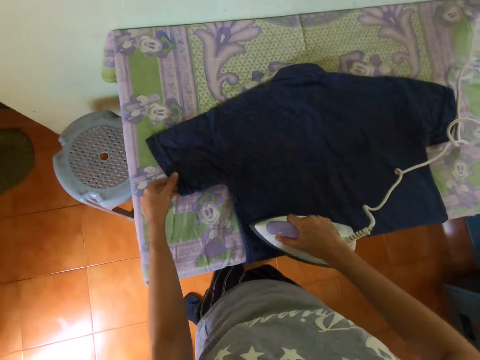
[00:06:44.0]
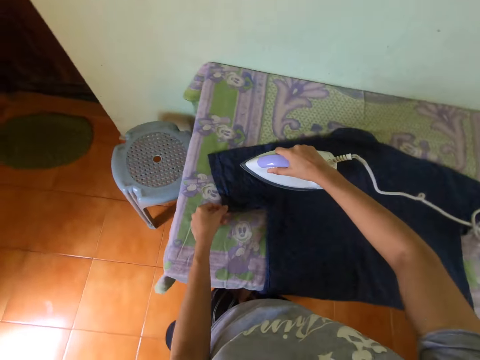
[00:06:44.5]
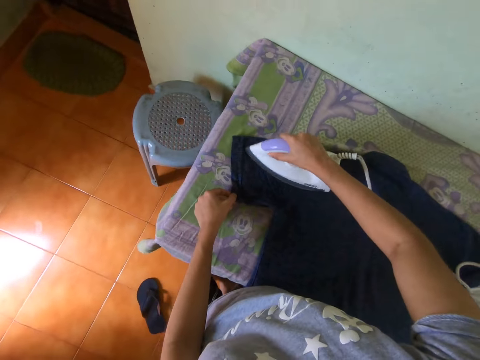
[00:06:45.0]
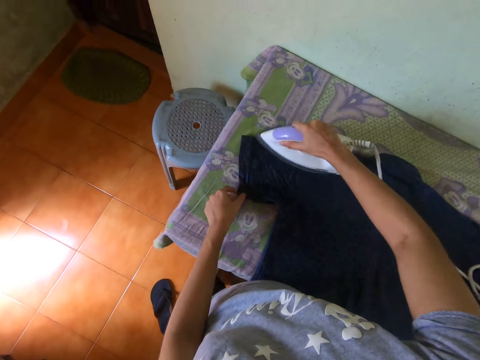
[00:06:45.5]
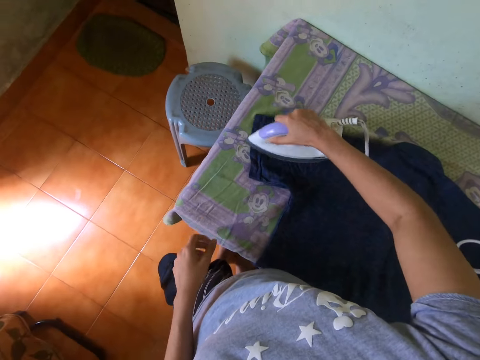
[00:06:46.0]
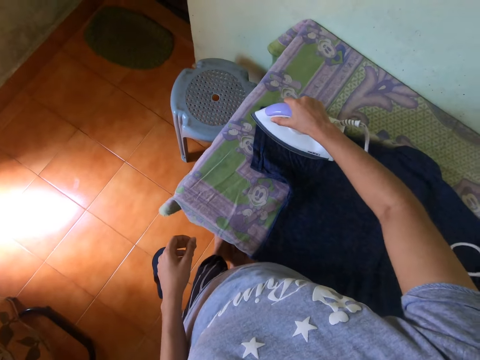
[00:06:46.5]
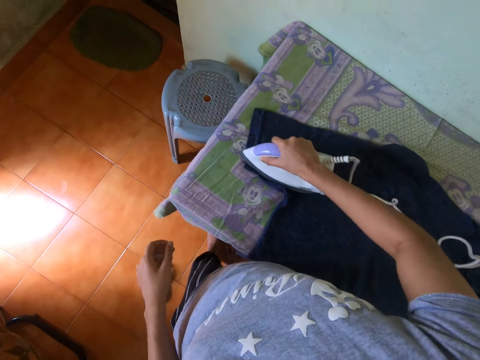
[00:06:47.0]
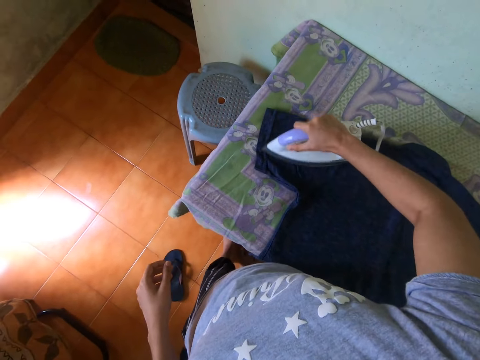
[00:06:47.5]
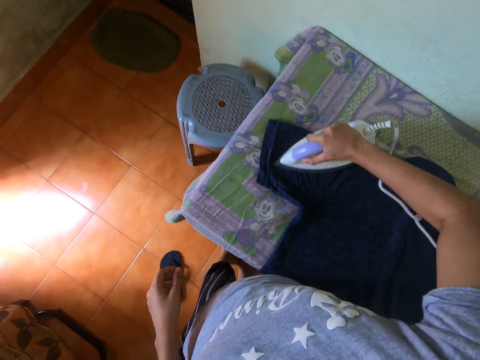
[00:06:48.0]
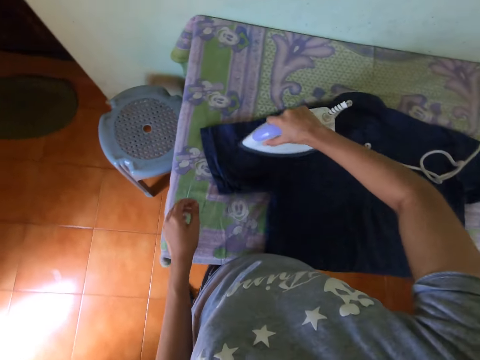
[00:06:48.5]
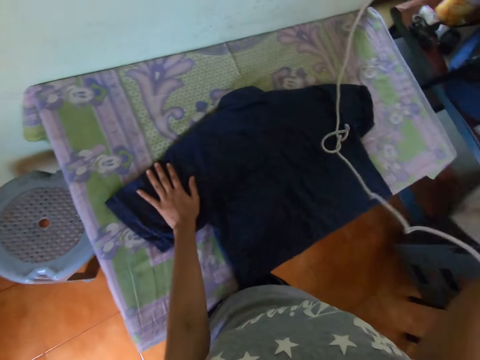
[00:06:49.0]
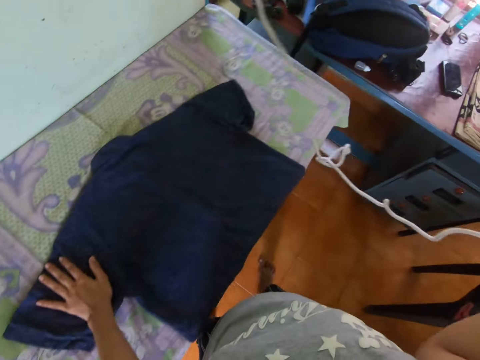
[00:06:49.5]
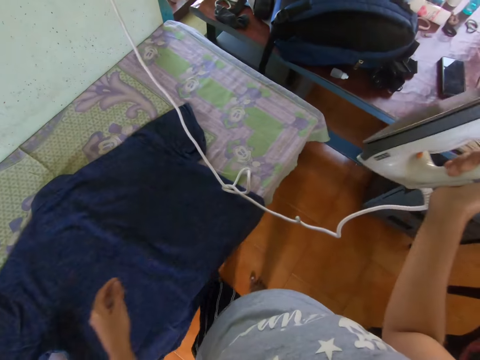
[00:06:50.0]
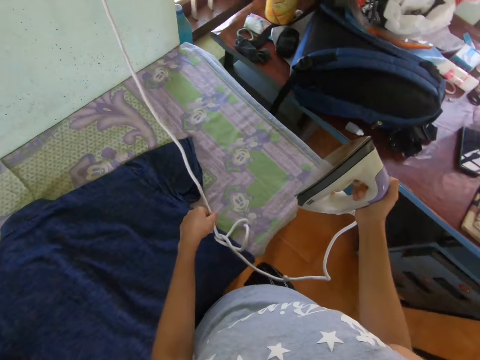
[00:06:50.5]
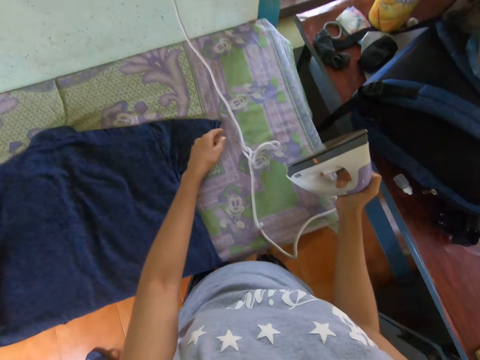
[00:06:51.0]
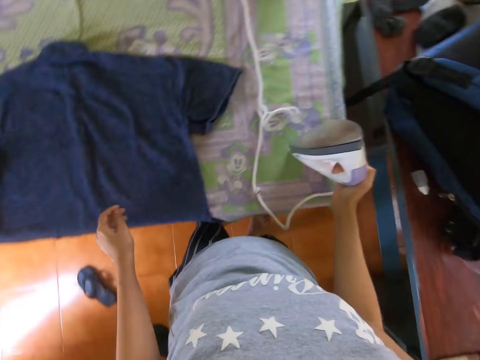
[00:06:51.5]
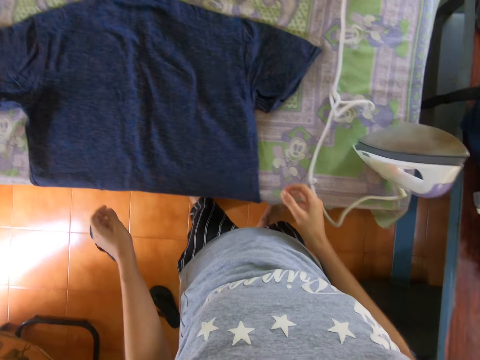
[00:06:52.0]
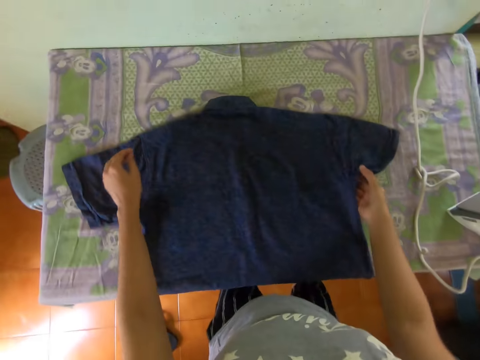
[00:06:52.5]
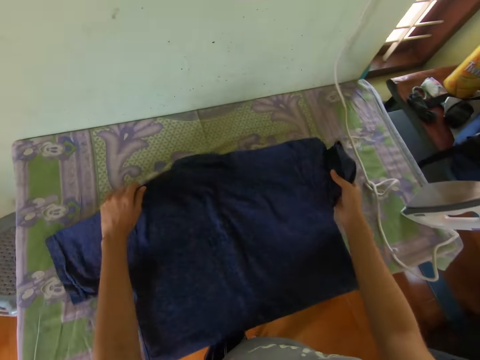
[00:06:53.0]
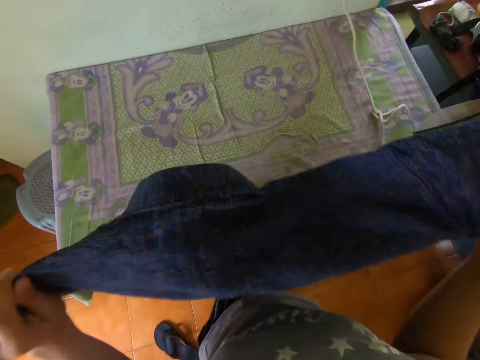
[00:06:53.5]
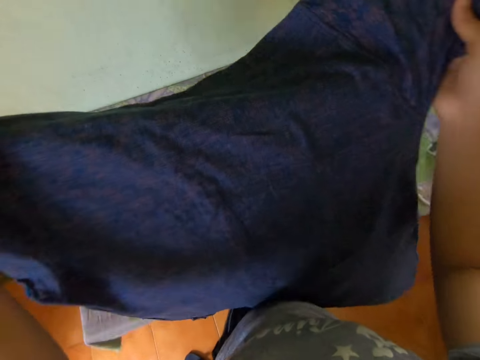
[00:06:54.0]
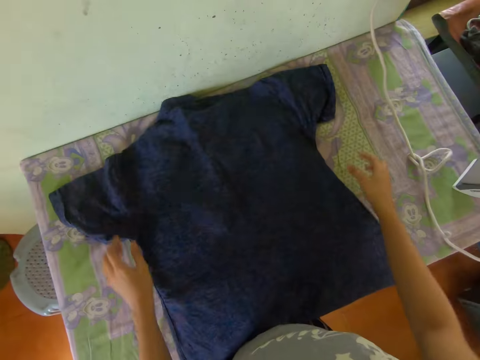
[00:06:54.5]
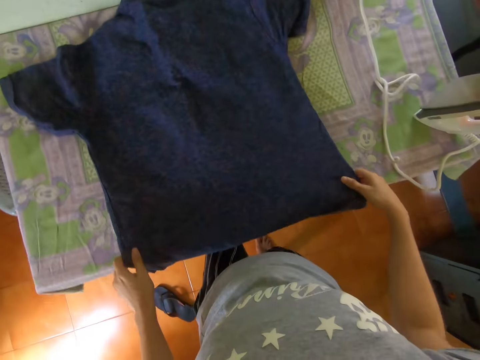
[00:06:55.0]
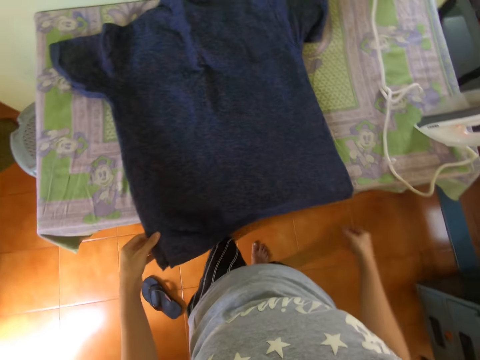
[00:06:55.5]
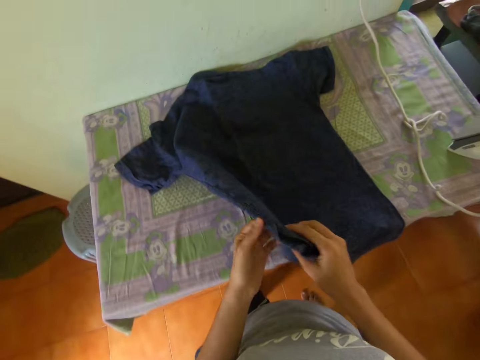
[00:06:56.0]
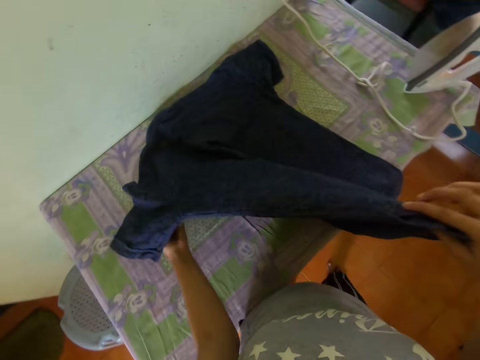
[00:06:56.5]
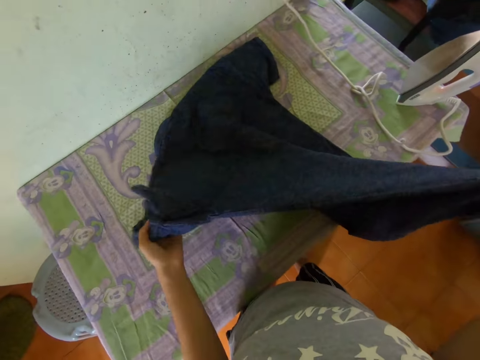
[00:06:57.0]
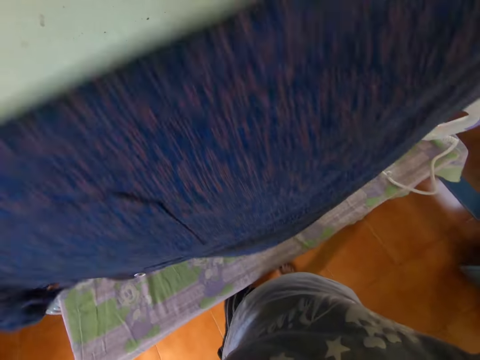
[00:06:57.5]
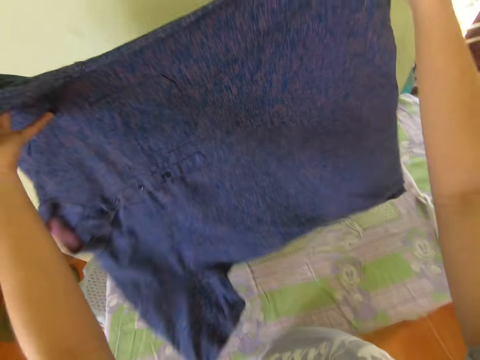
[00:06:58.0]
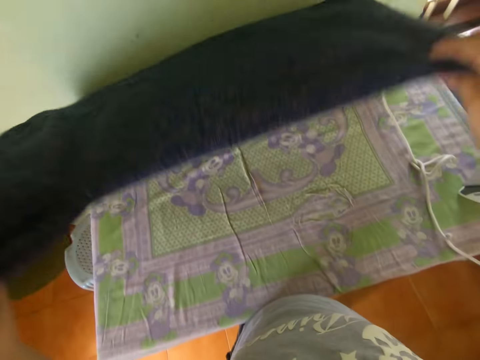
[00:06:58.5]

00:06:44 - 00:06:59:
The camera wearer lifts the iron. They place a hand on the shirt. They move in a room. They move a cable. They place the cloth iron on the table. They lift the shirt, place the shirt on the table and straighten the shirt. They lift the shirt.

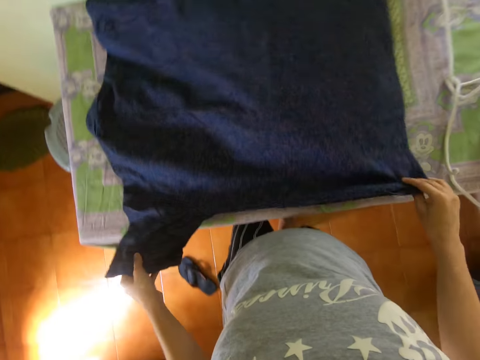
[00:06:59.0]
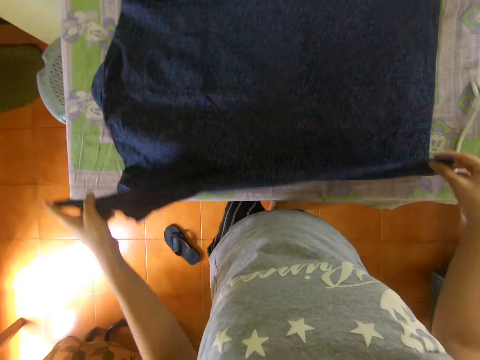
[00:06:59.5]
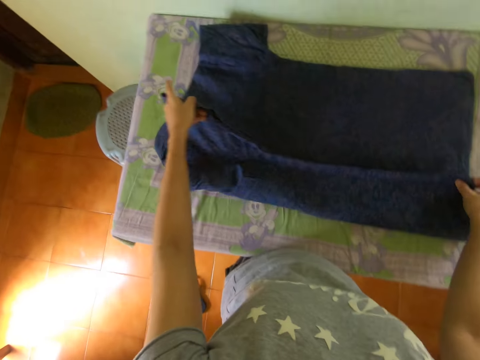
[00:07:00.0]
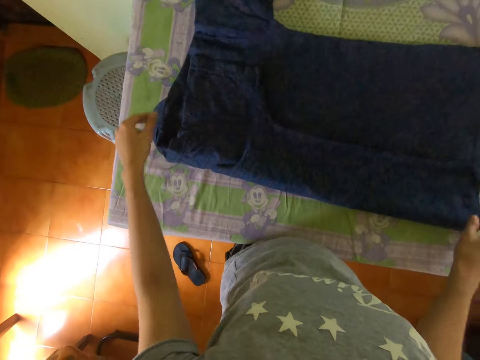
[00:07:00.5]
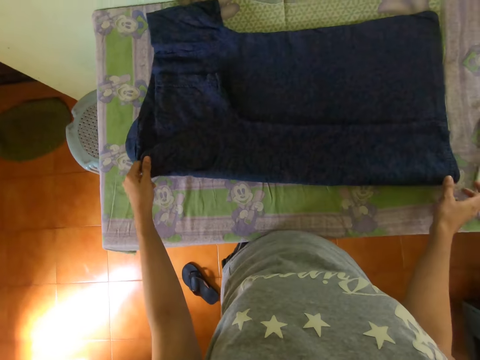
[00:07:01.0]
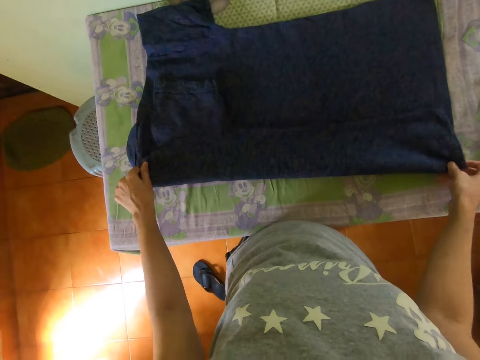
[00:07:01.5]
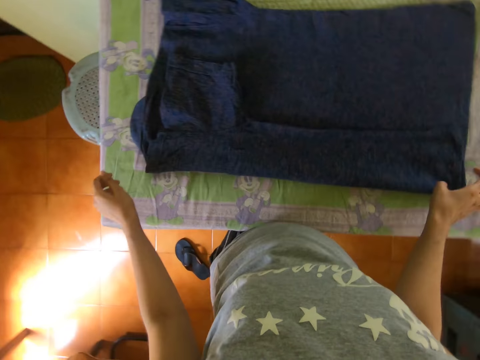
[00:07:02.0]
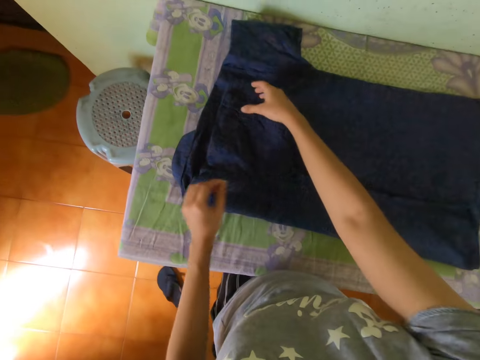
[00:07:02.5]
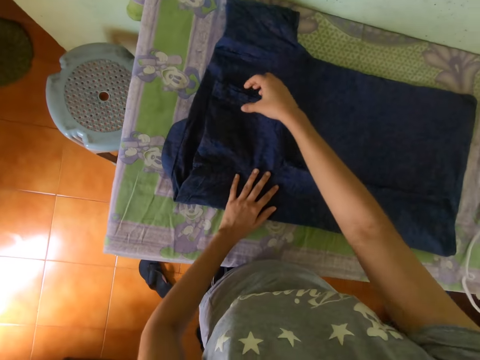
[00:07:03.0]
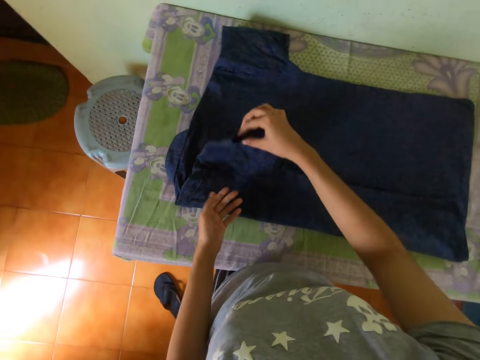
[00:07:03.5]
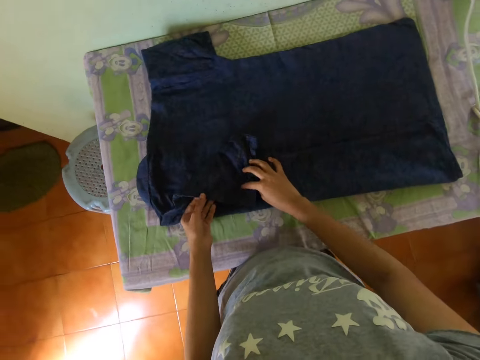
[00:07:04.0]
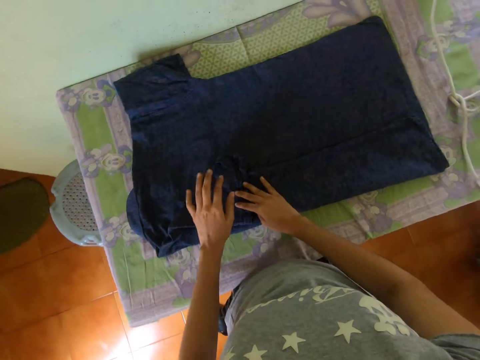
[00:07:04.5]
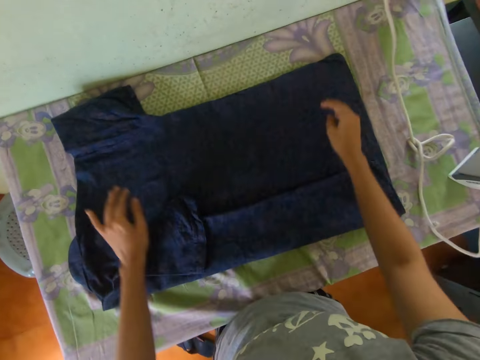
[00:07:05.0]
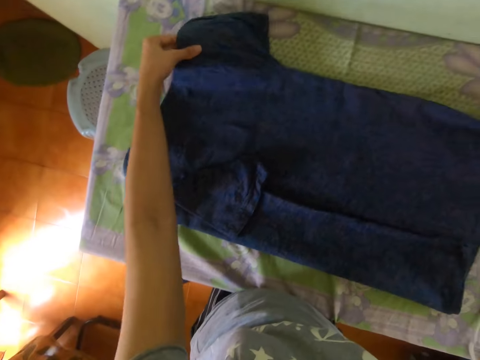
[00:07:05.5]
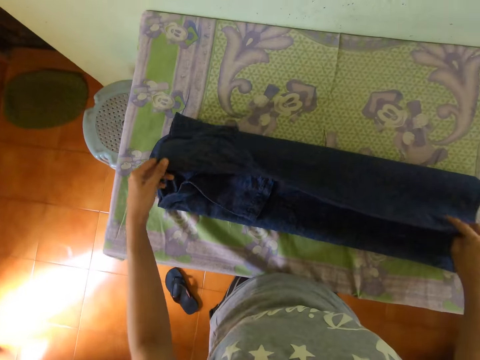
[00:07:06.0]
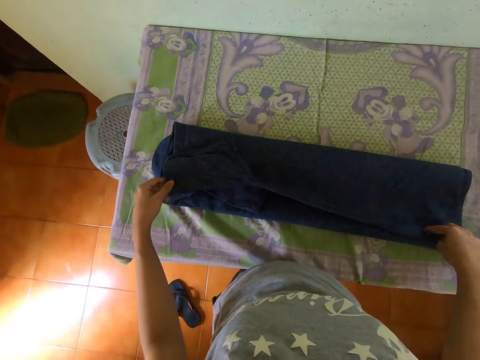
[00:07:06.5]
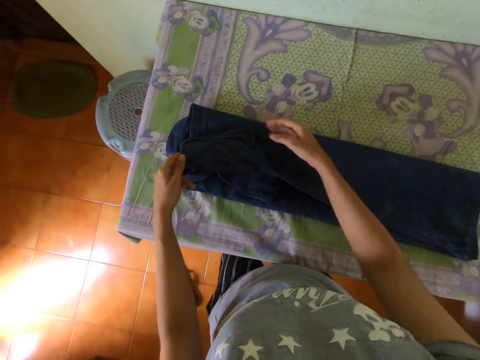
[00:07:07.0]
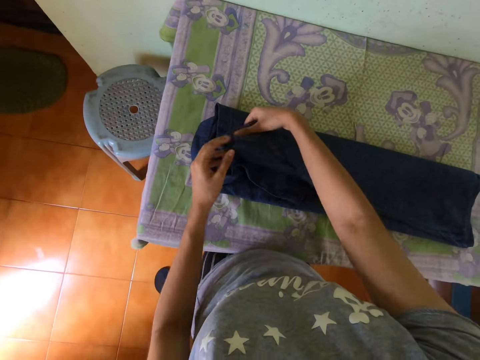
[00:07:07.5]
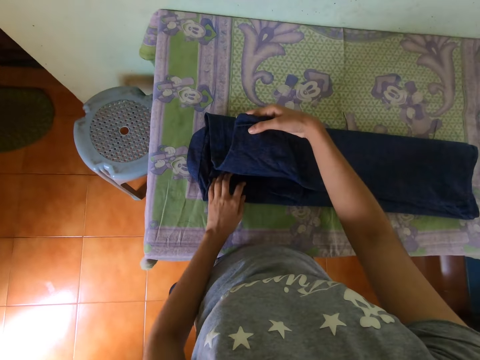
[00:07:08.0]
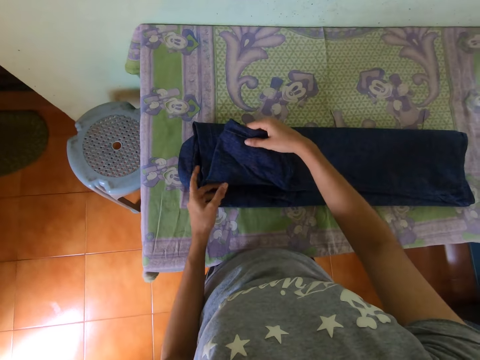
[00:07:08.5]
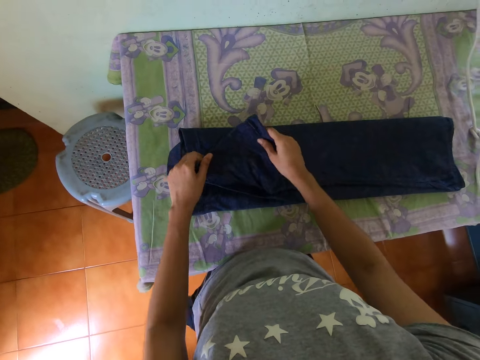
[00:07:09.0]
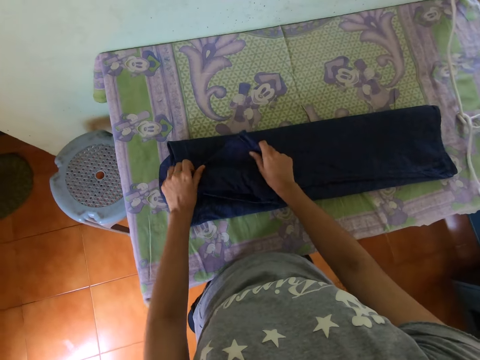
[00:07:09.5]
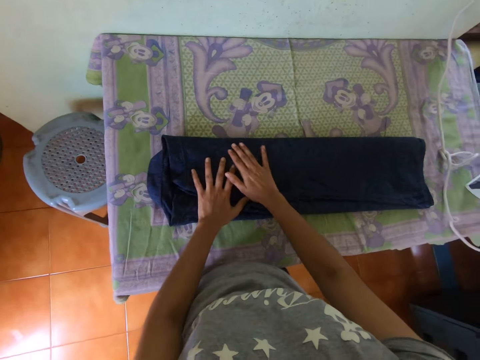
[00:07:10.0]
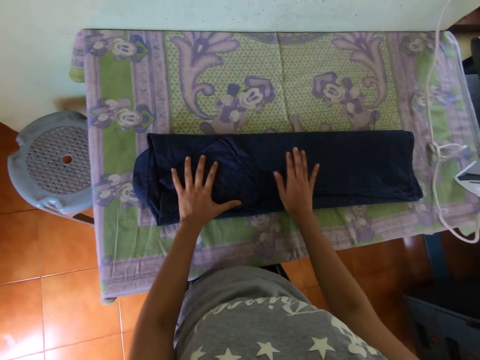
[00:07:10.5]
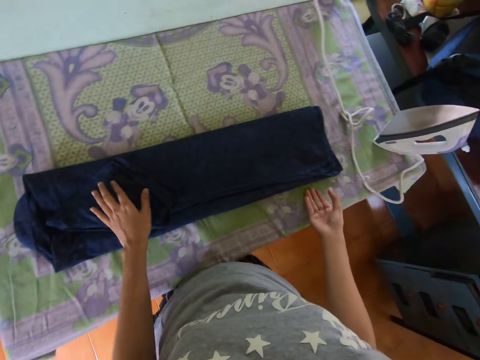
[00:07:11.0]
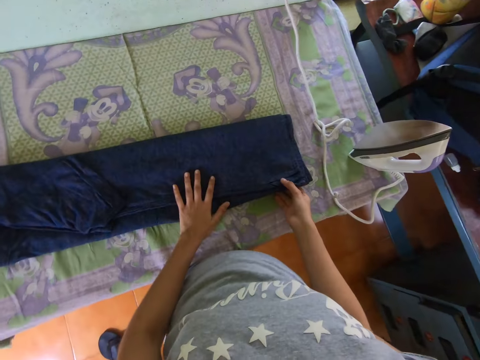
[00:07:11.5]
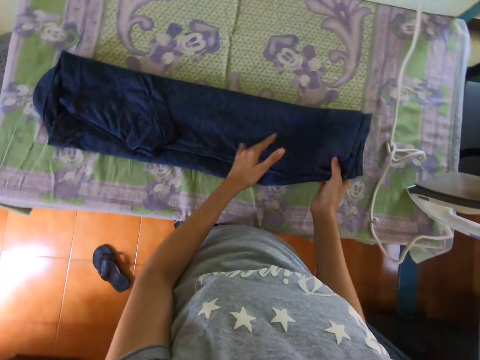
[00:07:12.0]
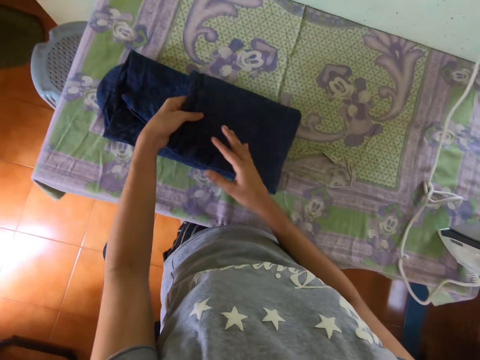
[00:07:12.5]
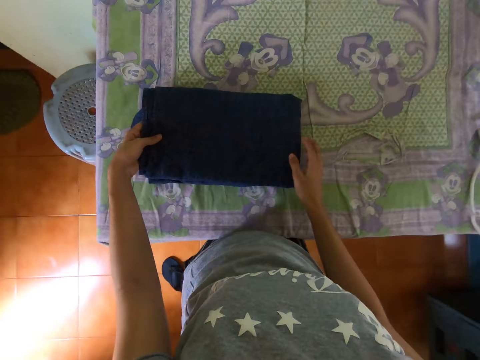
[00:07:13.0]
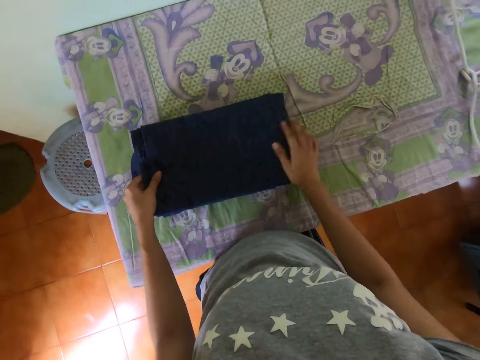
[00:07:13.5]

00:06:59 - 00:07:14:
The camera wearer places the shirt on the table. They fold the shirt, straighten the shirt and fold the shirt. They align the shirt. They fold the shirt.
